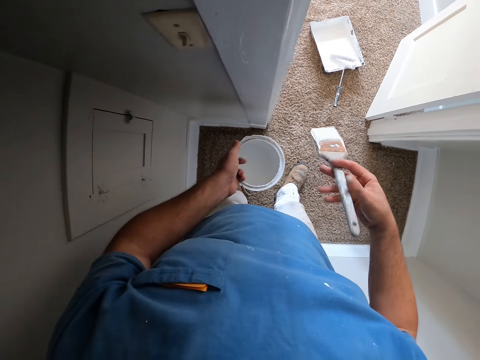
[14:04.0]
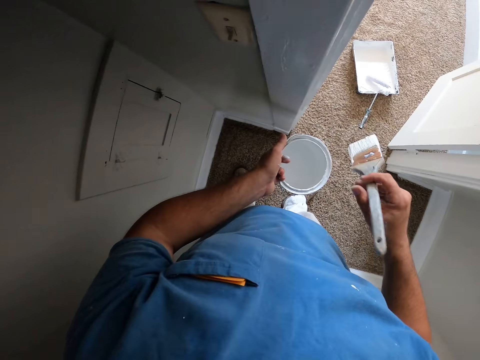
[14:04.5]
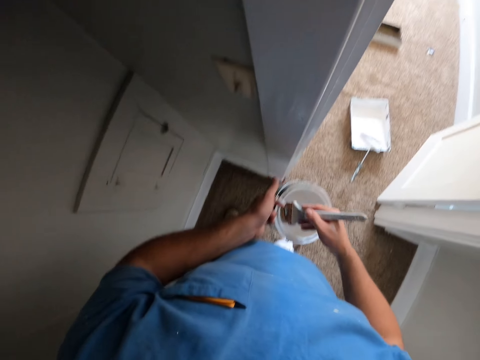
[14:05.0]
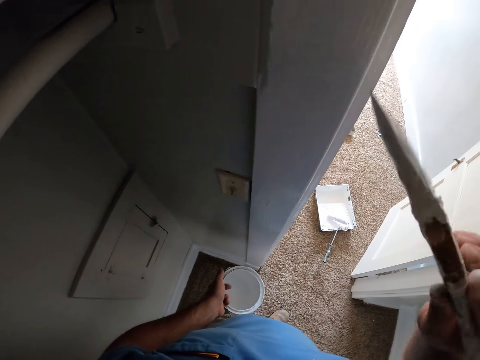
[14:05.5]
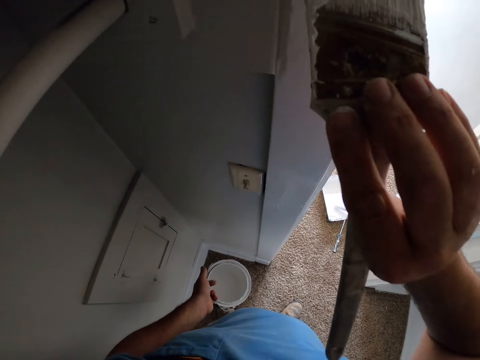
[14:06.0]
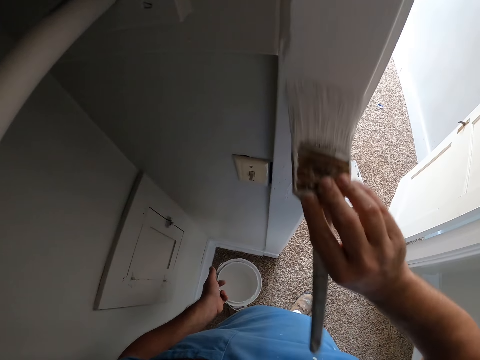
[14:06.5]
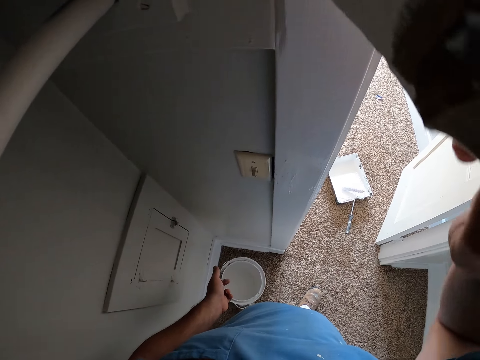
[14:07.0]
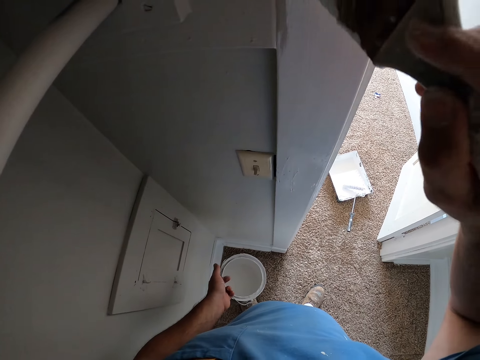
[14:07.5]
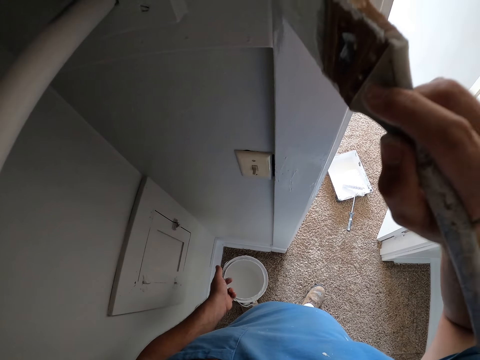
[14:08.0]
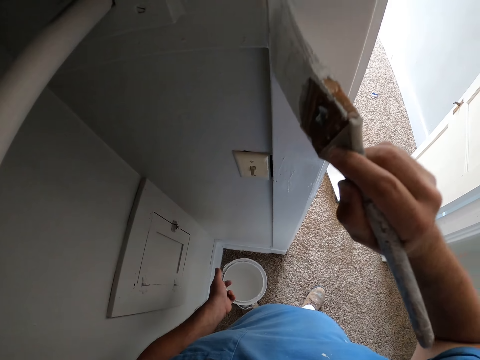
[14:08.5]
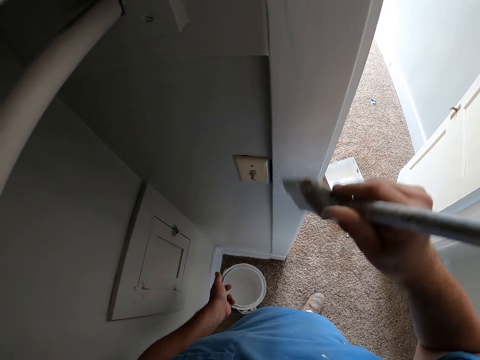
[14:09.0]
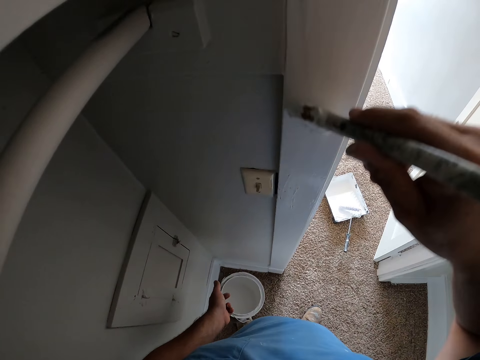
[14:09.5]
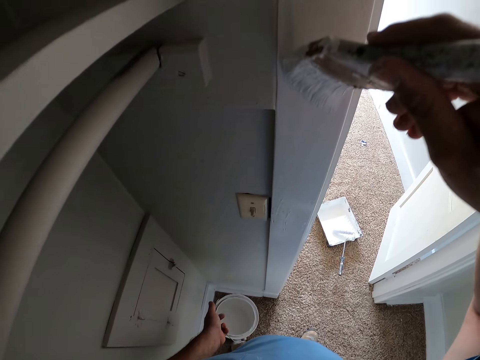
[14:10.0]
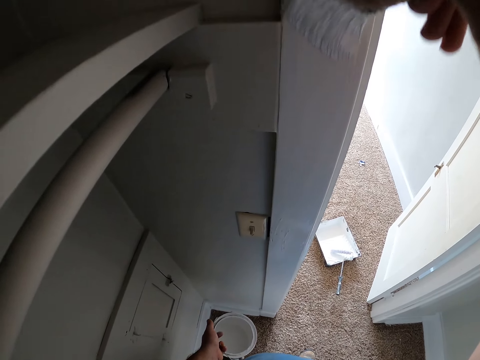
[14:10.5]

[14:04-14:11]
The camera wearer scoops the paint using the paintbrush. They paint the door frame using the paintbrush.

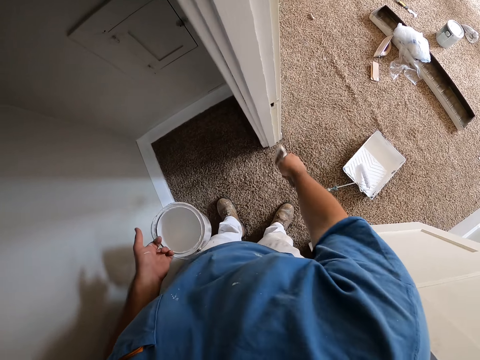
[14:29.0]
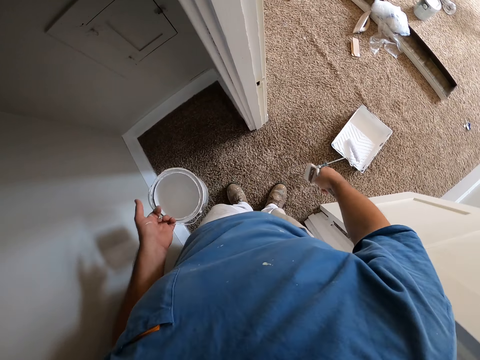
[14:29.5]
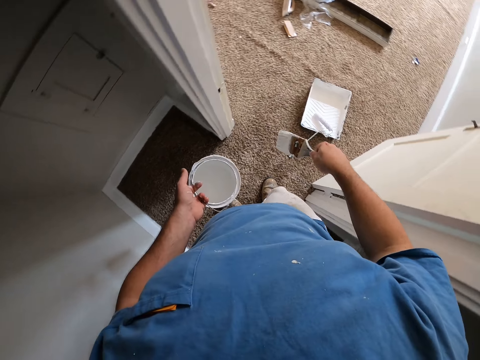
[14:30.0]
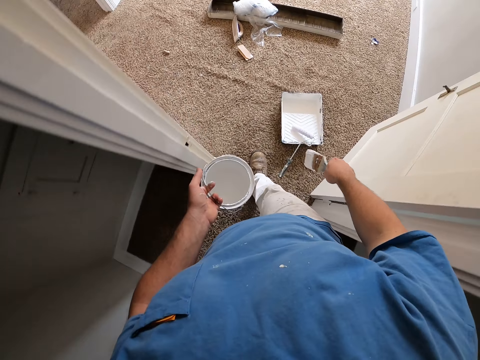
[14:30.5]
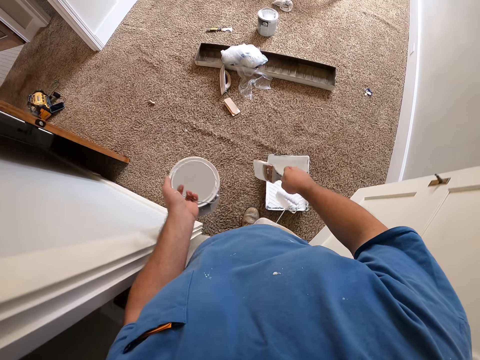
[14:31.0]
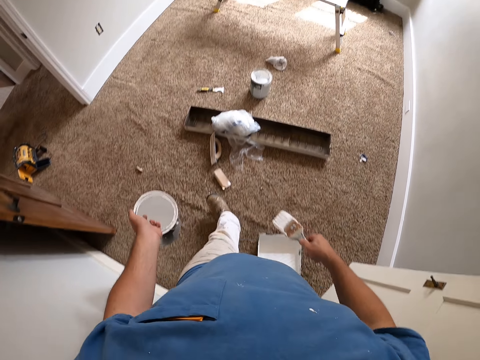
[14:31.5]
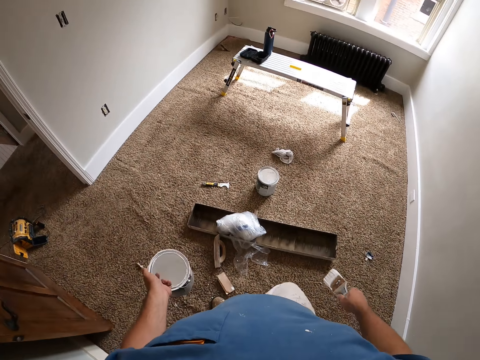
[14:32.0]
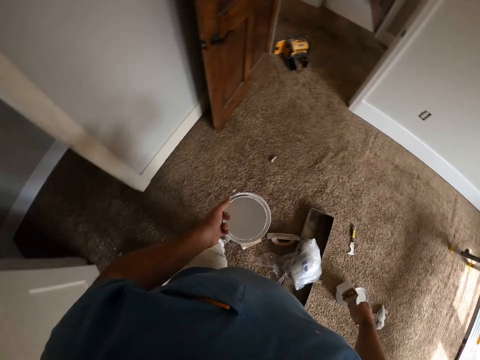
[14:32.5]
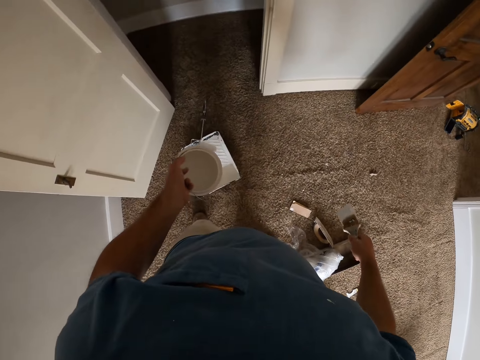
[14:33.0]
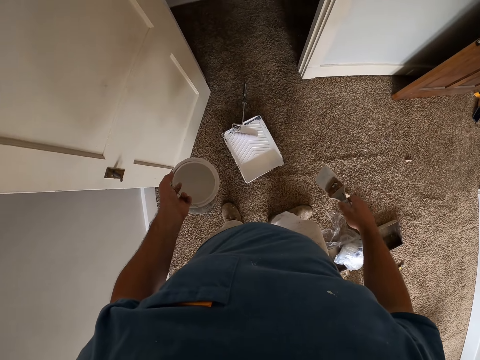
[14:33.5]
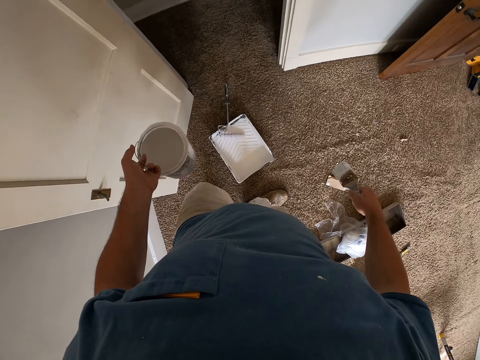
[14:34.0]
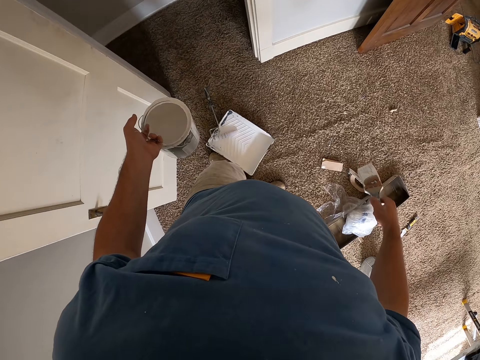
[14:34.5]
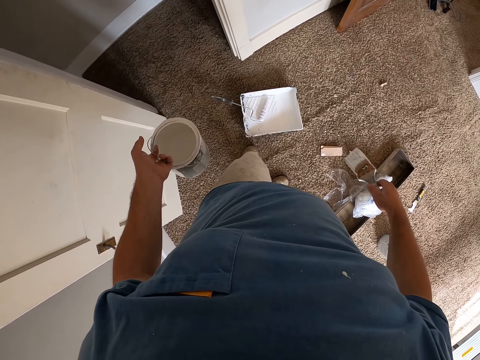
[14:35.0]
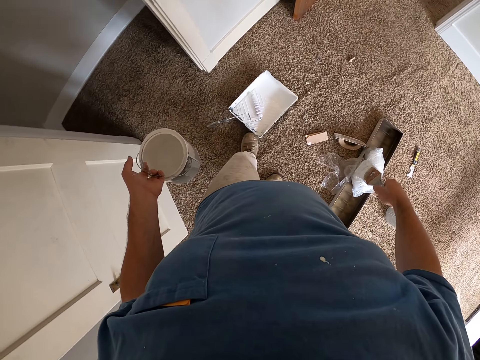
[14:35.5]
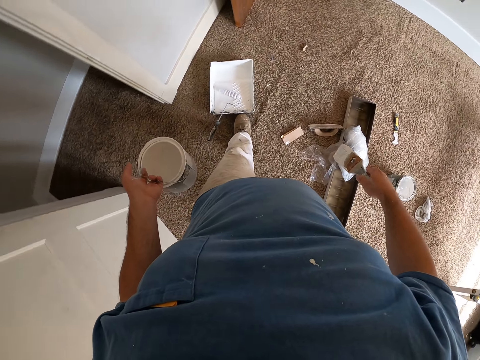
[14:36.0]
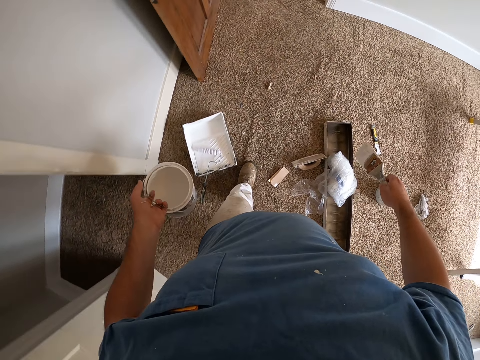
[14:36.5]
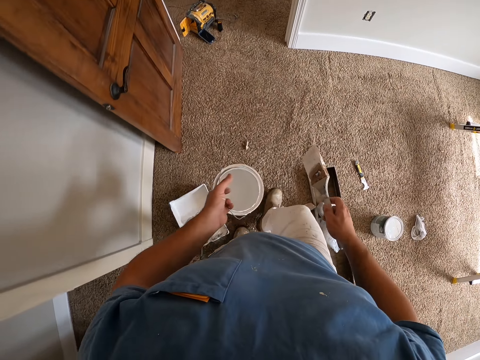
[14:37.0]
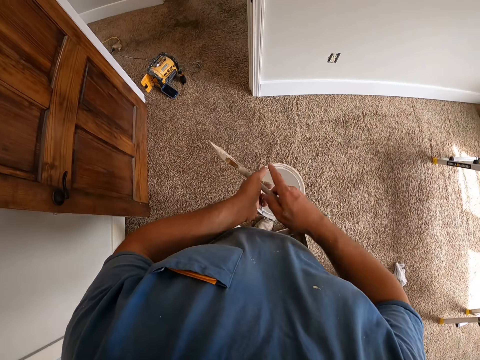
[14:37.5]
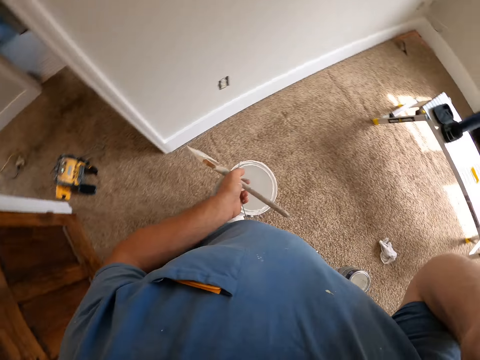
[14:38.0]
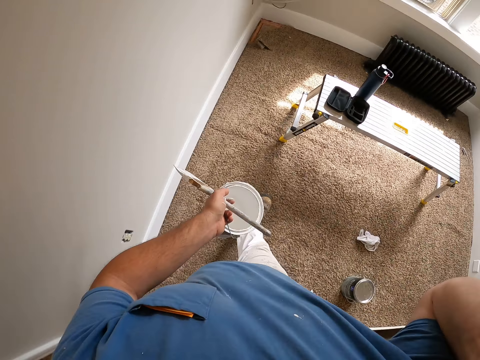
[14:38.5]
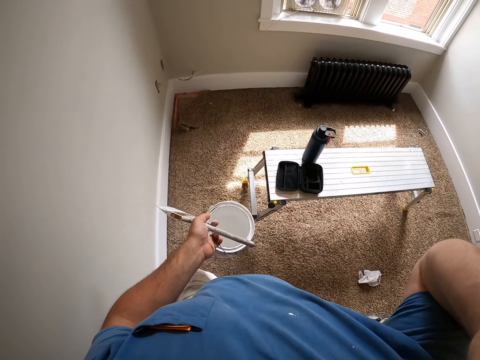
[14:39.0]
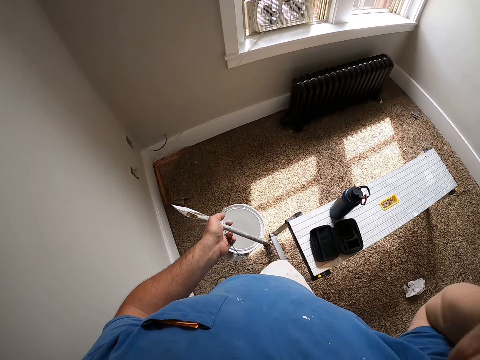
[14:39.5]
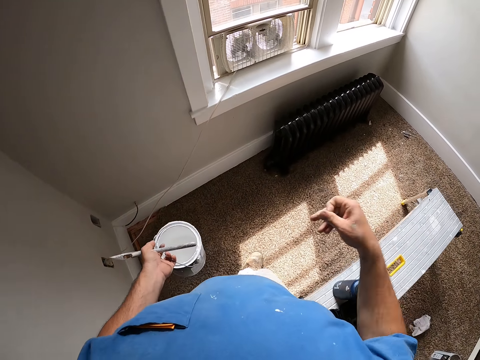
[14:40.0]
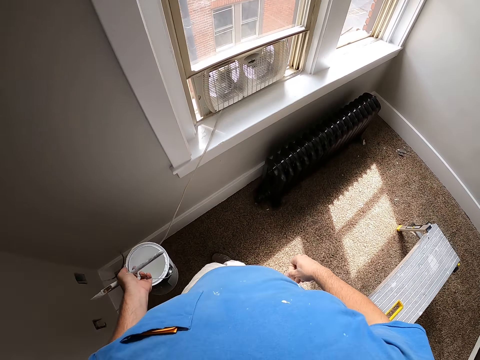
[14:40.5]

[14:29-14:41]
The camera wearer carries the paintbrush and the paint can. He turns around. He pushes the paint on the floor with his left leg. He passes the paintbrush from his right hand to his left hand. He carries the paintbrush and the paint can. He moves away from the doorpost.

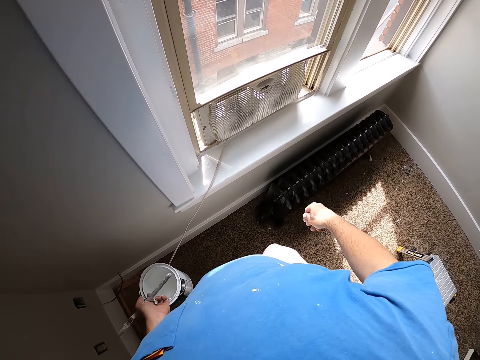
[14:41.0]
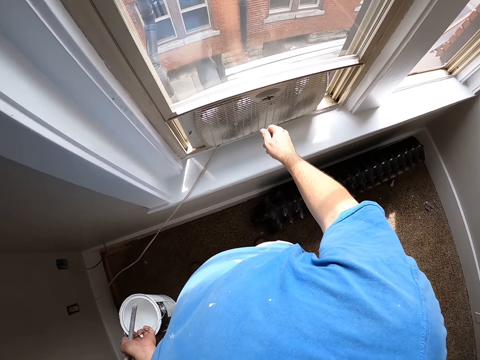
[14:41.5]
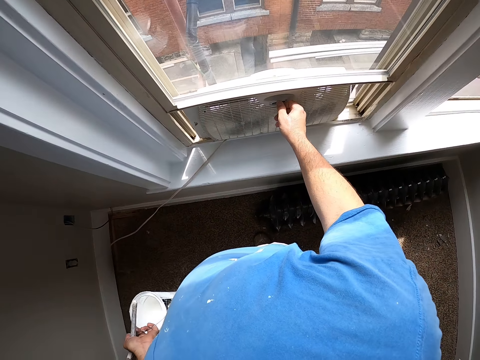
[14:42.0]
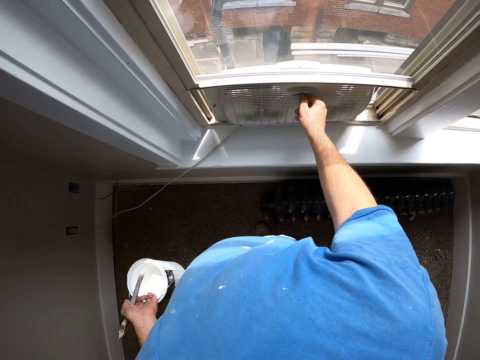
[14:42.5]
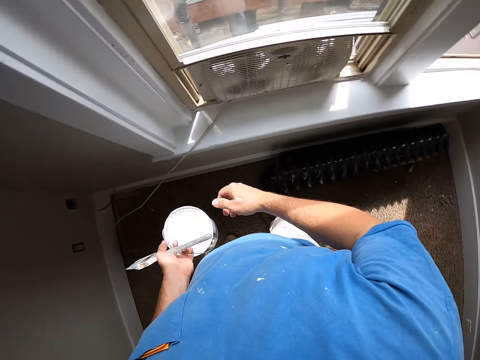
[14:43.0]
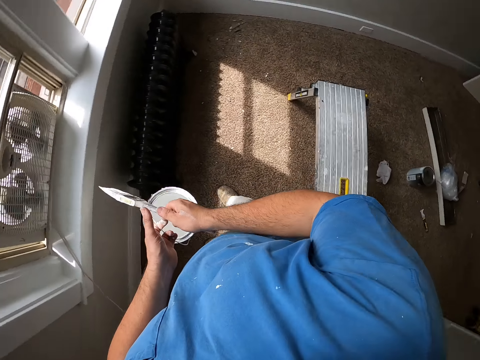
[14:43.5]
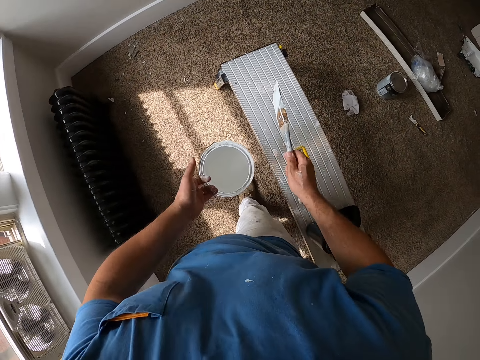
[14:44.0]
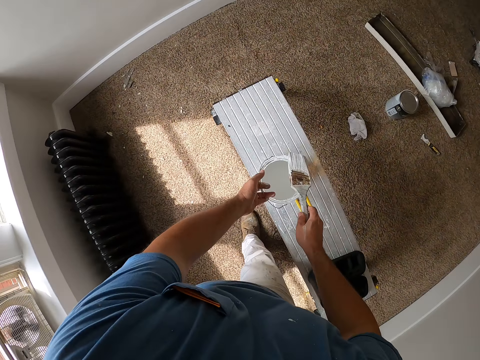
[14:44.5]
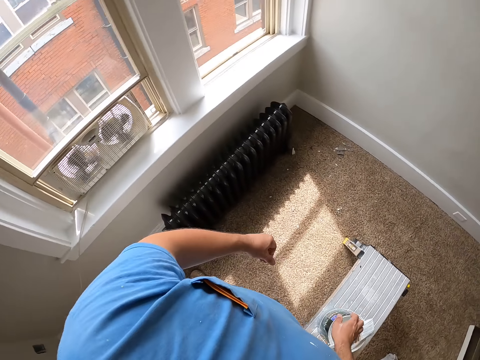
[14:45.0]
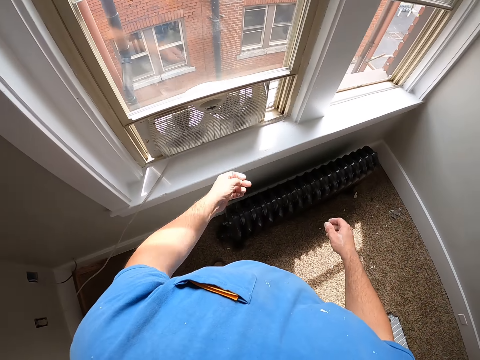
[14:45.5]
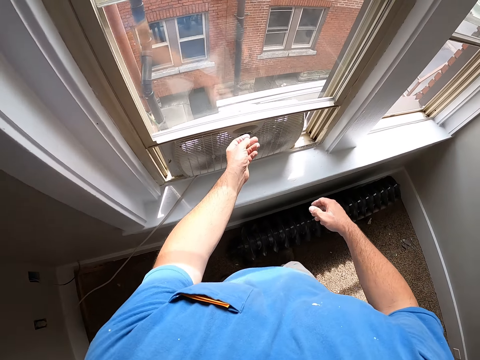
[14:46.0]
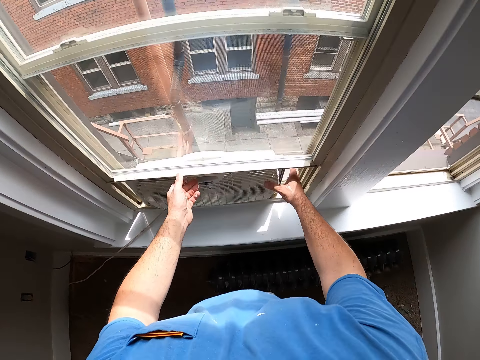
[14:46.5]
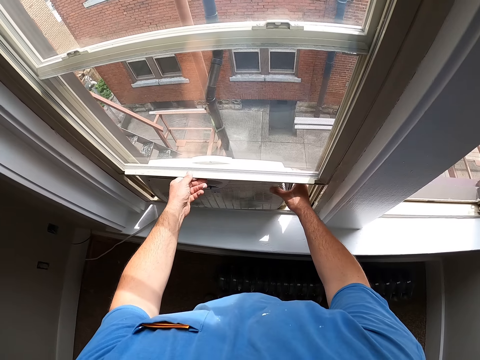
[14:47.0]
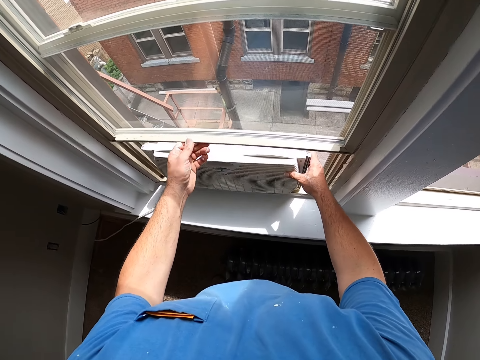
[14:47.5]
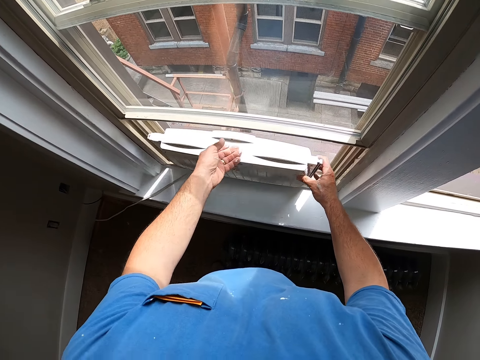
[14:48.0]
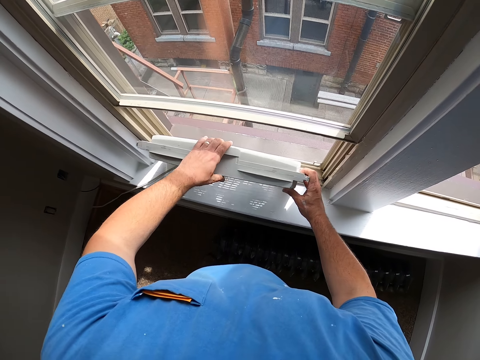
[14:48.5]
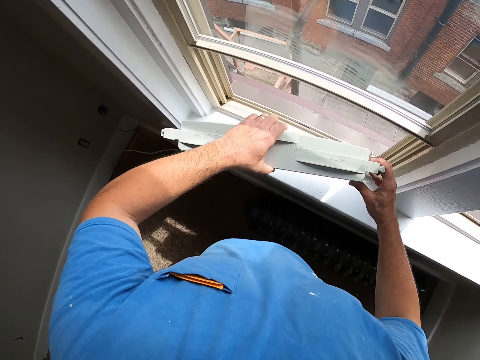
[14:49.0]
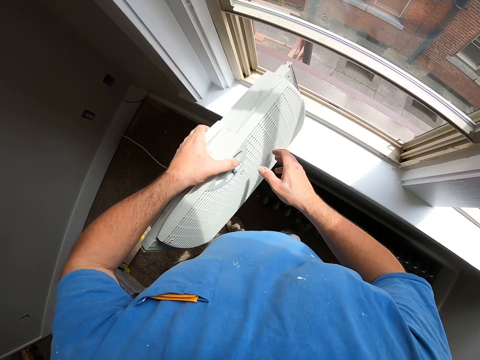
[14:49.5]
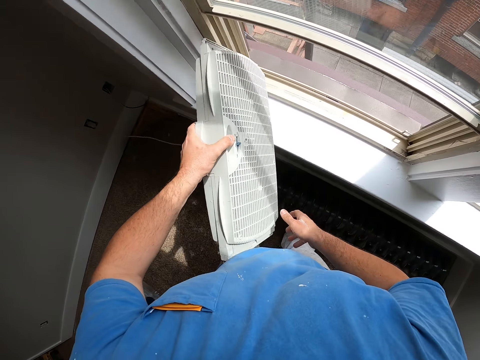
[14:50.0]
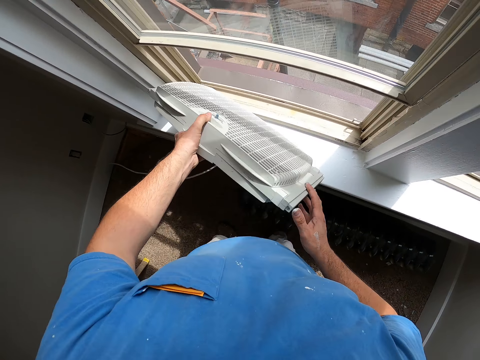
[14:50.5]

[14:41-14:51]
The camera wearer stops in front of a window. He adjusts the window fan with his right hand. He passes the paintbrush from his left hand to his right hand. He turns around. He places the paint on a bench in the room. He drops the paintbrush on the paint. He turns around. He opens the window with both hands. He brings out the window fan from the window with both hands. He turns the window in his hand.
